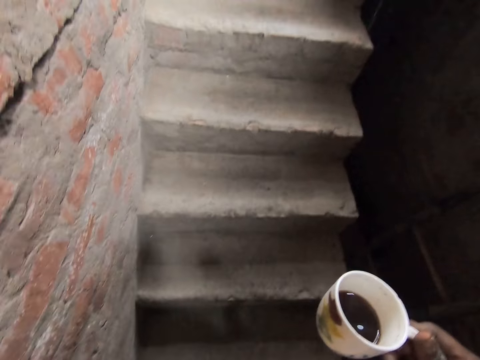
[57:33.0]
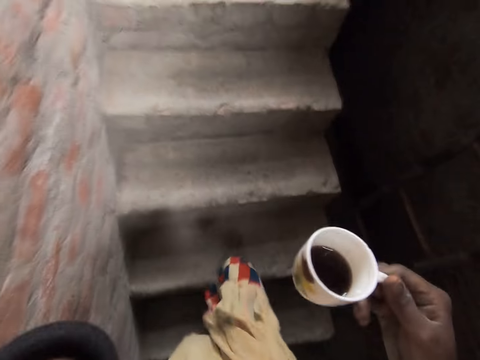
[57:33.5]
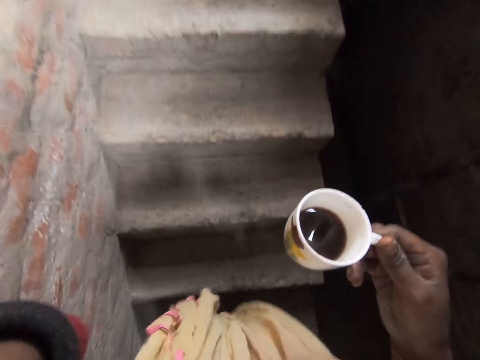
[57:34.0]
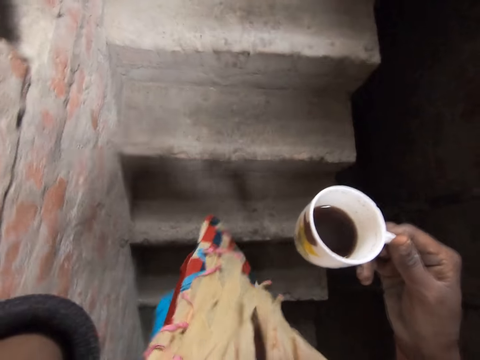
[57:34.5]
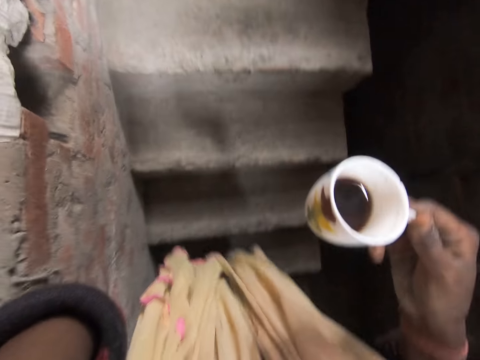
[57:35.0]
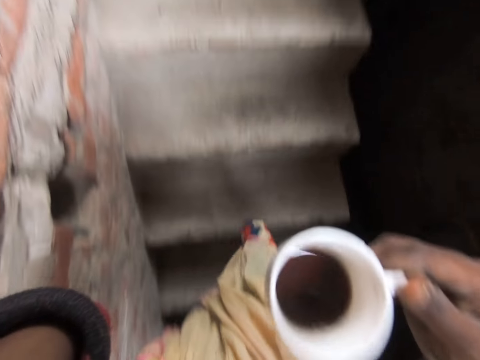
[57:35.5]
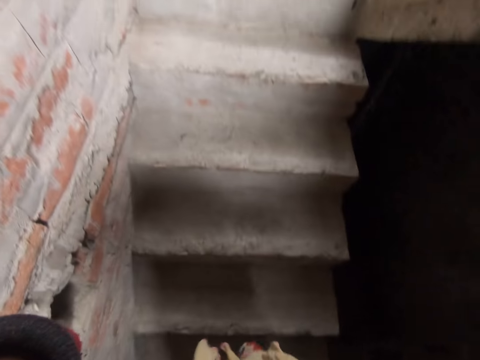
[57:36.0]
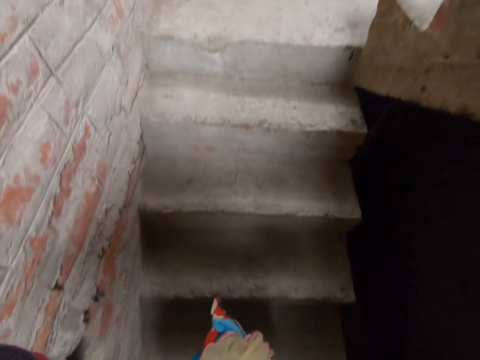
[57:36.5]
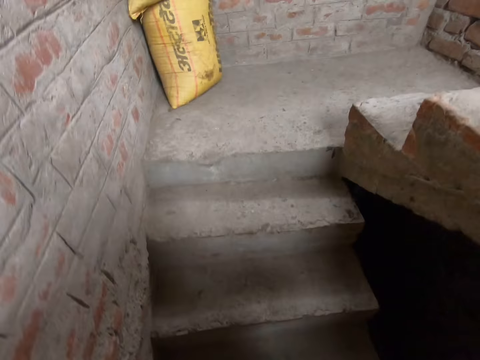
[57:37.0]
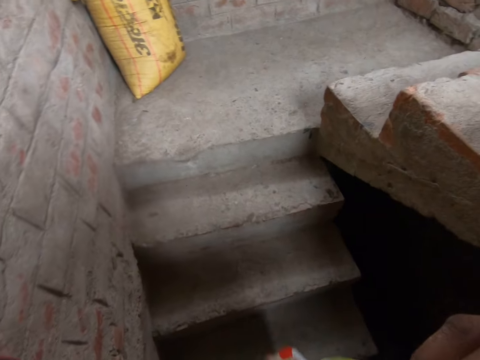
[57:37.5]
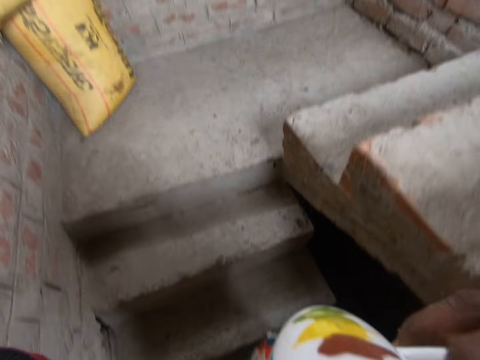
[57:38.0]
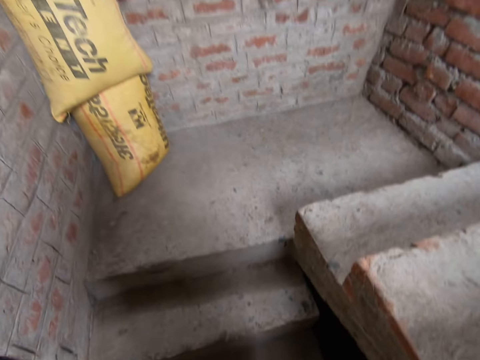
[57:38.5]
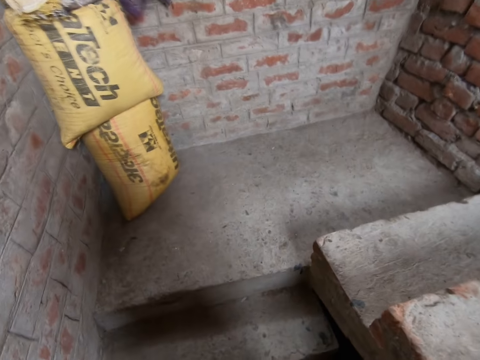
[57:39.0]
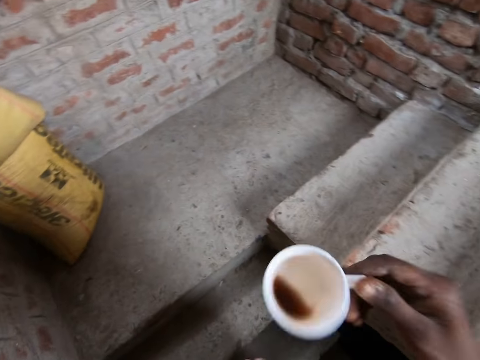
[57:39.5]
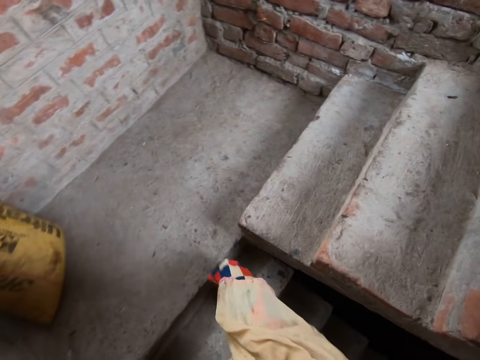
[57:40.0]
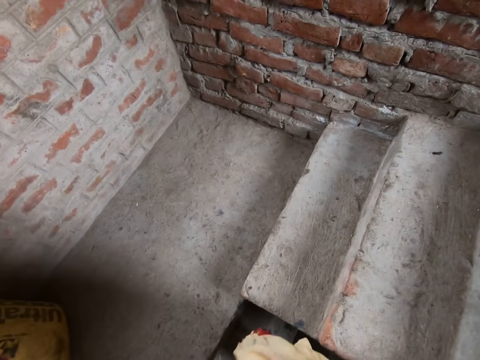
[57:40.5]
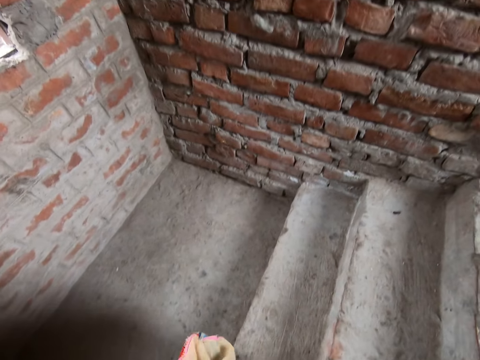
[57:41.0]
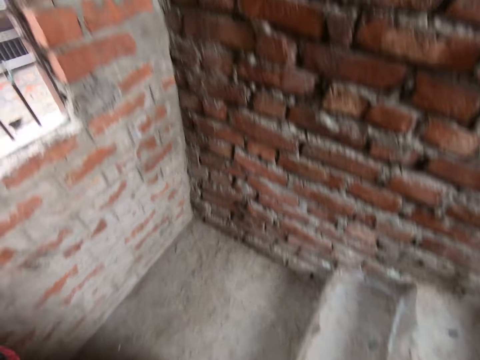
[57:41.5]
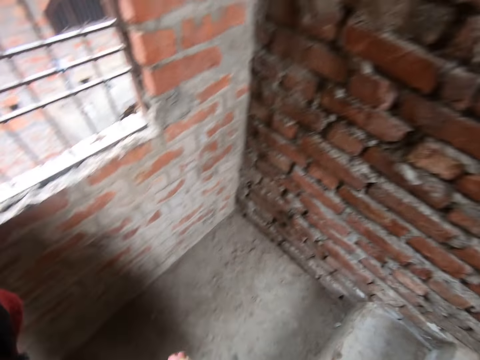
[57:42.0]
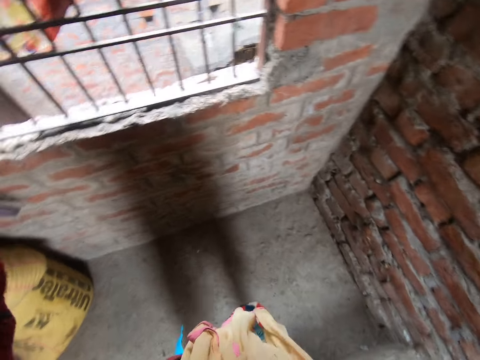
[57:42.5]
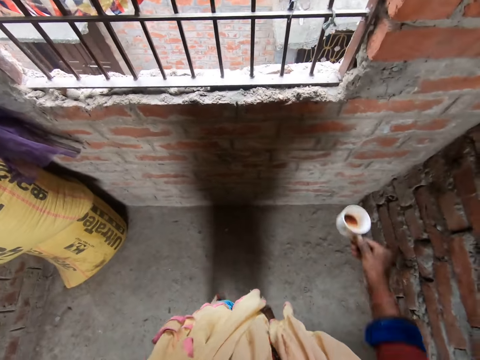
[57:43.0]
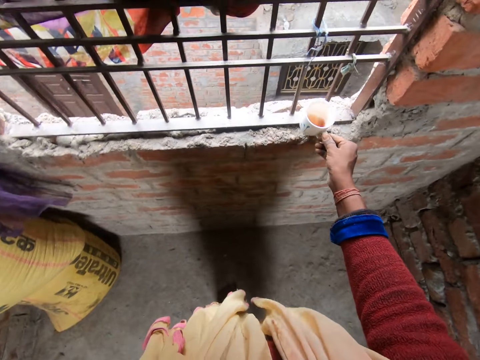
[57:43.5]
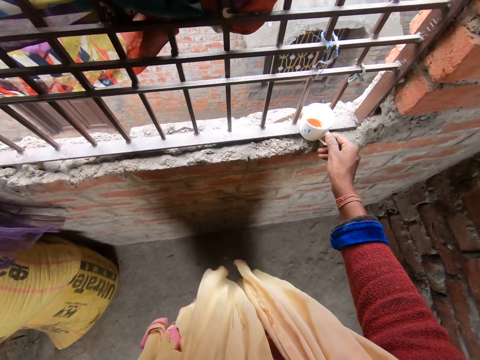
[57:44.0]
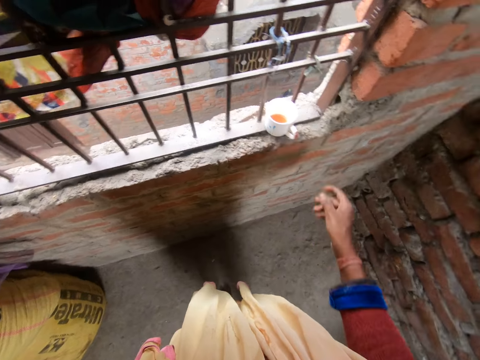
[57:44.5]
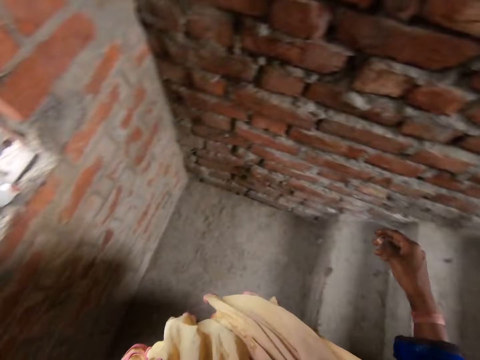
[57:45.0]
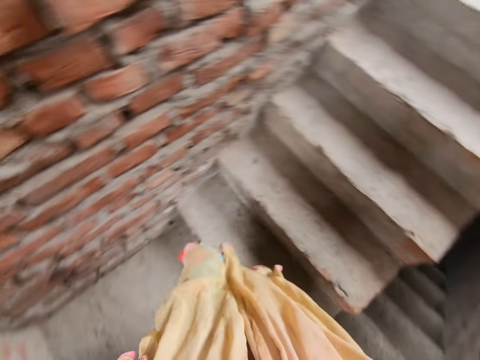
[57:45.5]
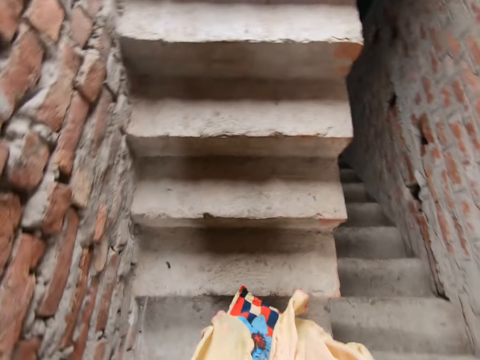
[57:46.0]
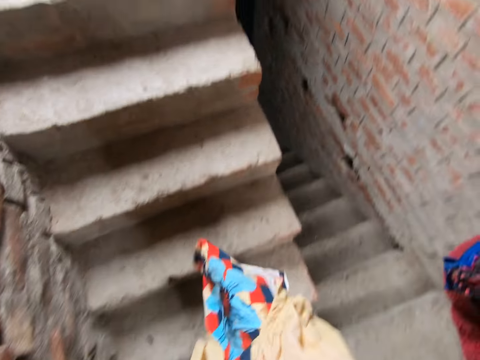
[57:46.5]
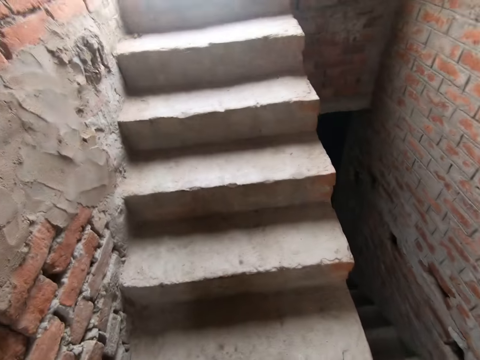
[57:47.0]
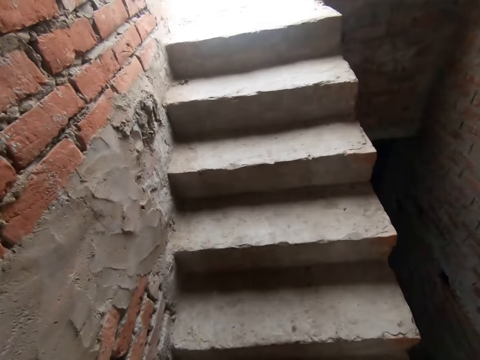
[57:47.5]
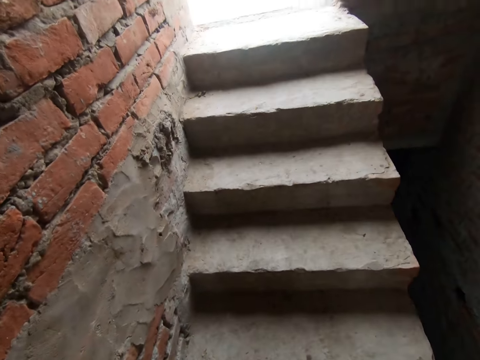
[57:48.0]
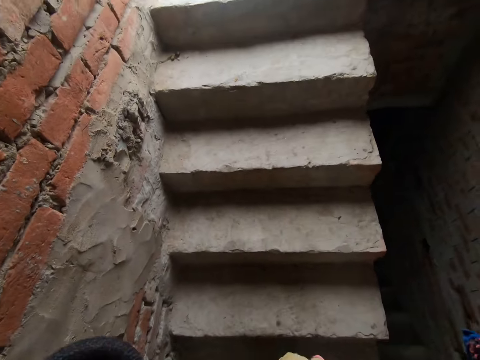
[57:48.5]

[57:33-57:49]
The camera wearer adjusts the camera and walks up the stairs. They drink coffee from the cup and walk up the stairs. They drop the cup by a window. They turn around. They climb up the stairwell.

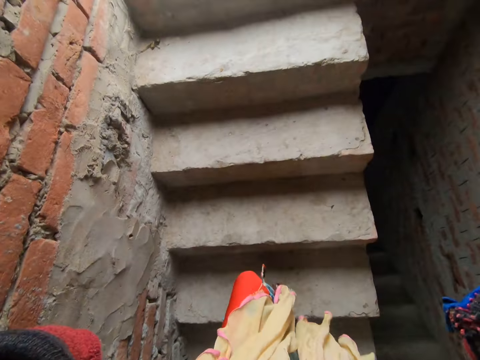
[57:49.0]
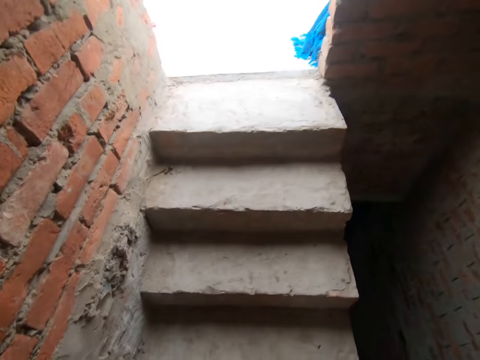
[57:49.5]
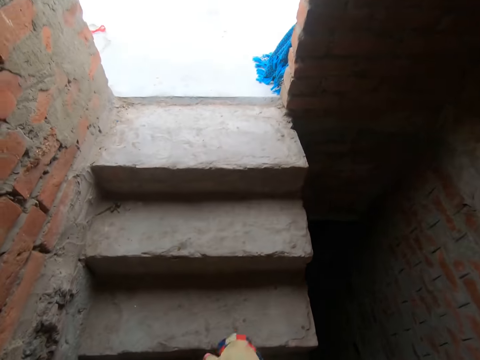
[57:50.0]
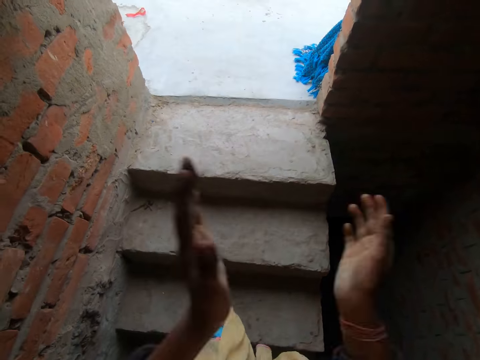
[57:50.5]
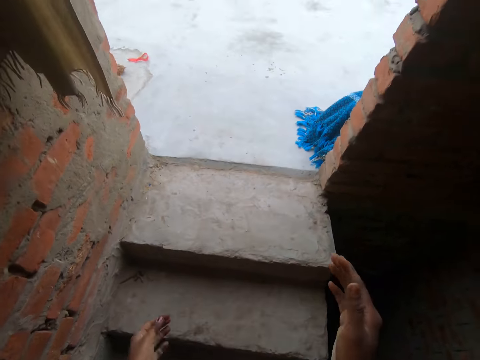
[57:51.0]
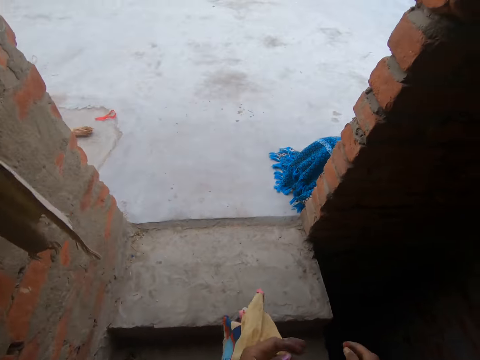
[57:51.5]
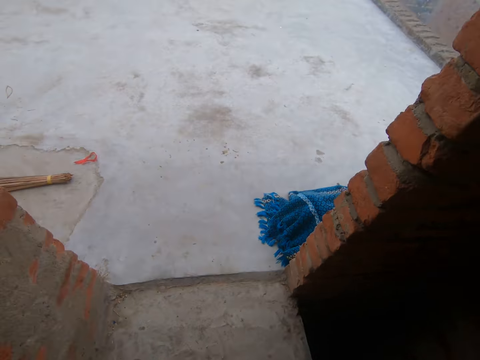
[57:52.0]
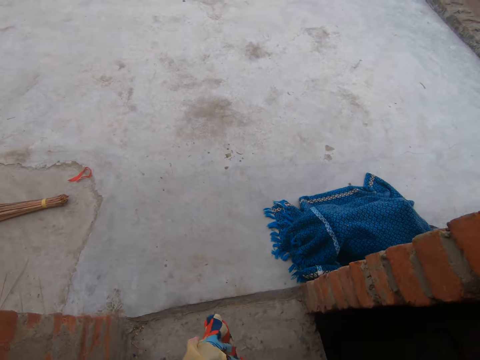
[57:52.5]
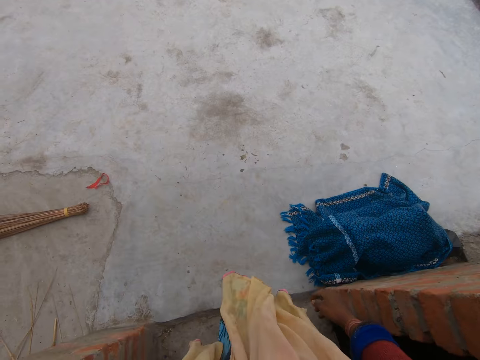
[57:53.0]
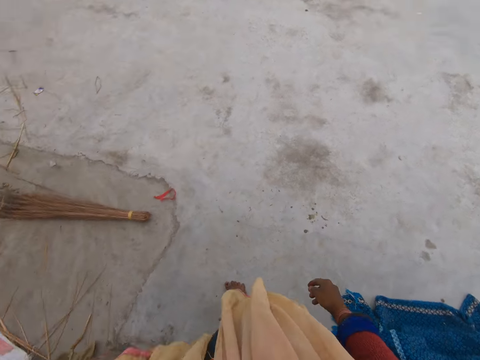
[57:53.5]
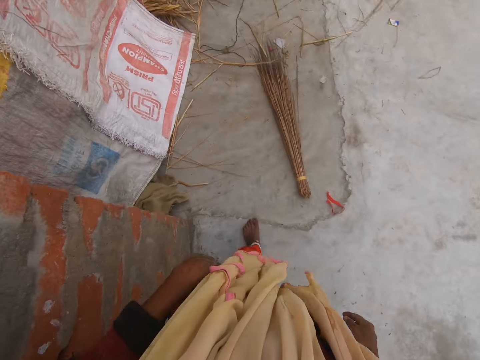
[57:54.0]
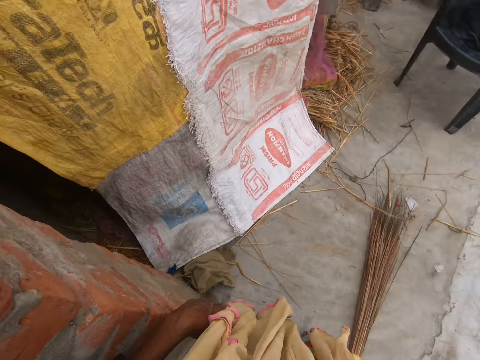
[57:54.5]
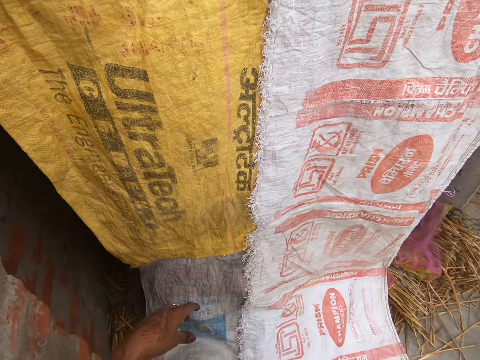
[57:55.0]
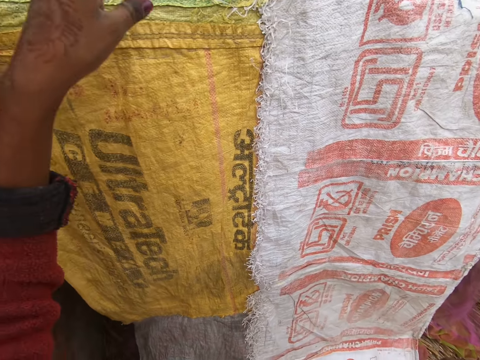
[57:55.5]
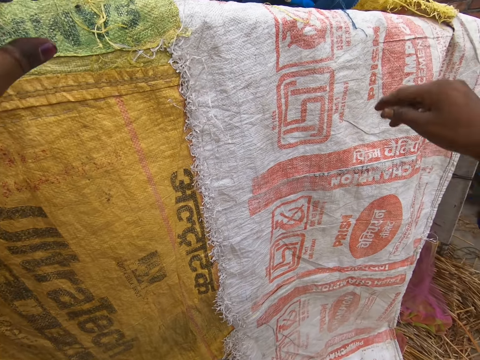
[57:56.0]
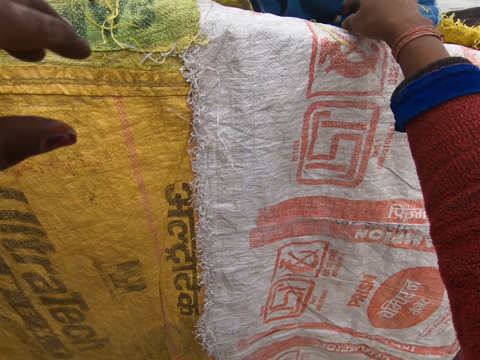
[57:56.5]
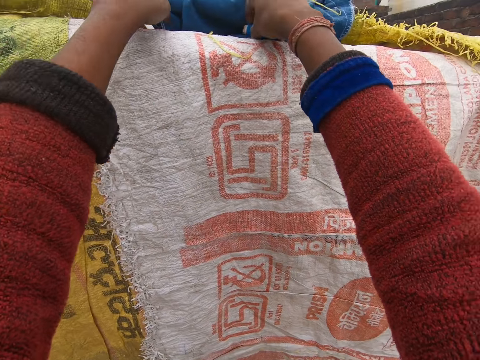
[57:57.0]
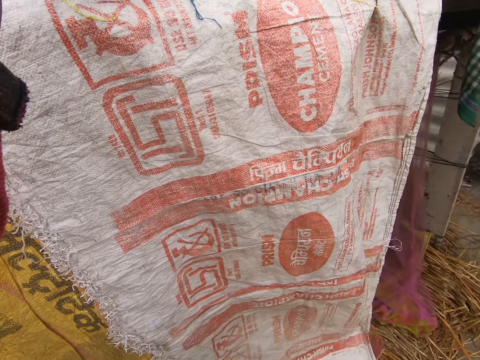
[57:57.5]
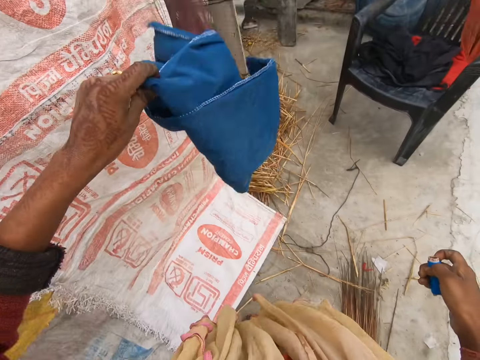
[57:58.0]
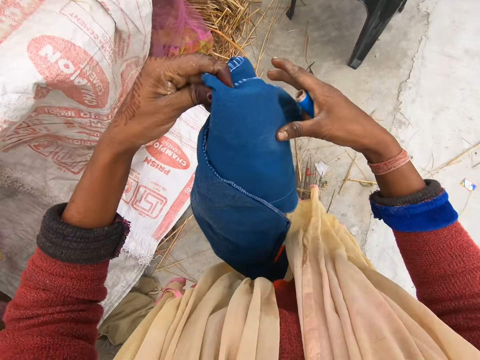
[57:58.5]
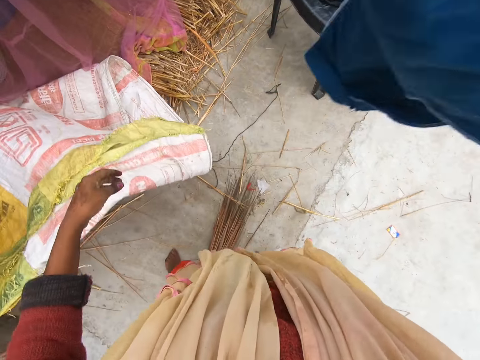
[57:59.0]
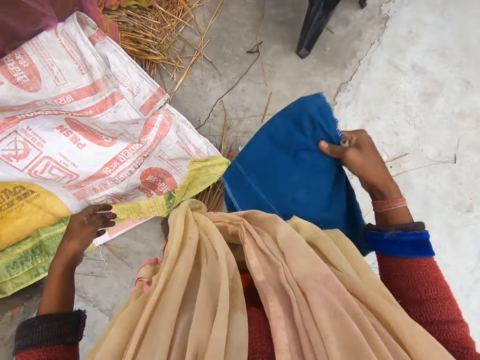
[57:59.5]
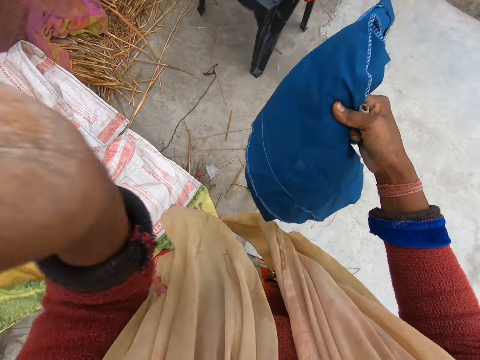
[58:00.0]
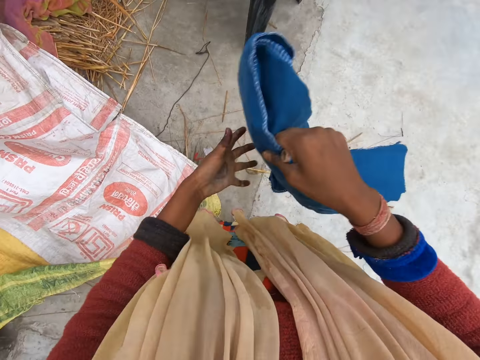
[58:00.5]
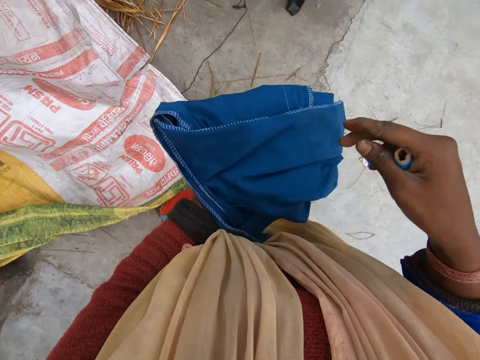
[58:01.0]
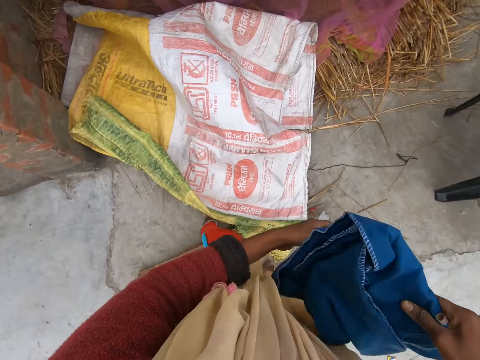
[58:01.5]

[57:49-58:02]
The camera wearer claps her hands. She walks up the stairs. She picks up a trouser or cloth on a sack. She dusts off the trouser. She inspects the cloth. She hits the trouser with her hand.
